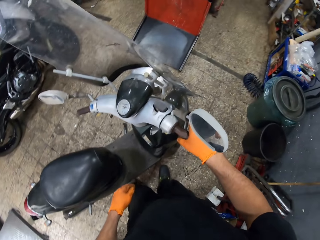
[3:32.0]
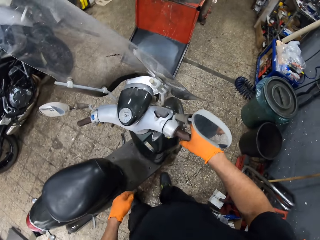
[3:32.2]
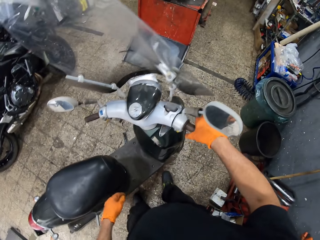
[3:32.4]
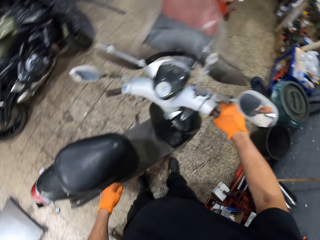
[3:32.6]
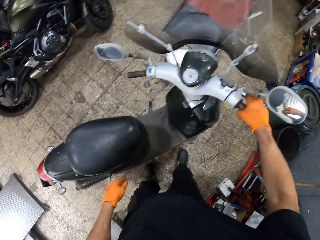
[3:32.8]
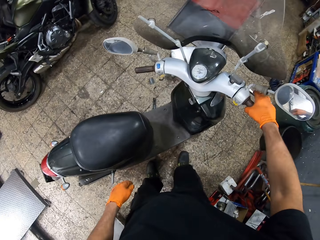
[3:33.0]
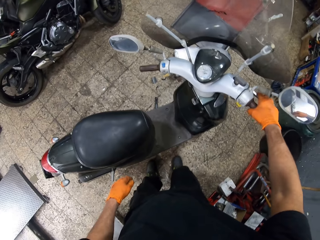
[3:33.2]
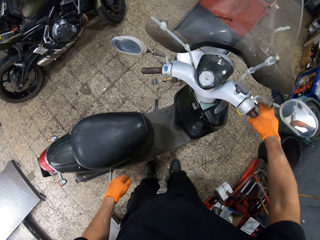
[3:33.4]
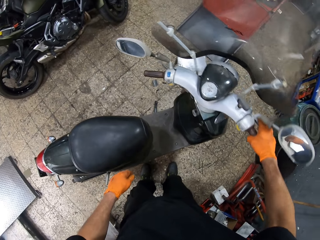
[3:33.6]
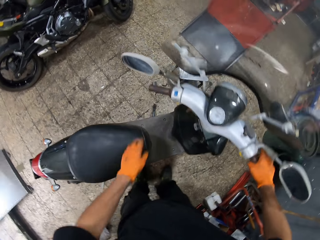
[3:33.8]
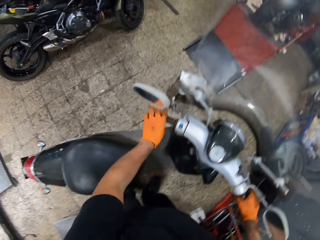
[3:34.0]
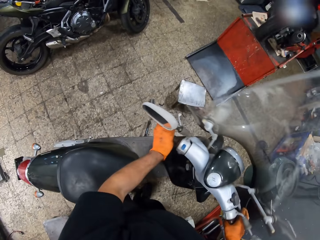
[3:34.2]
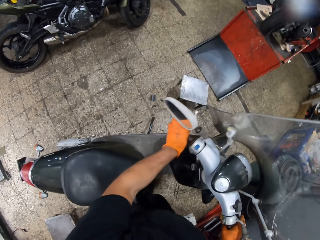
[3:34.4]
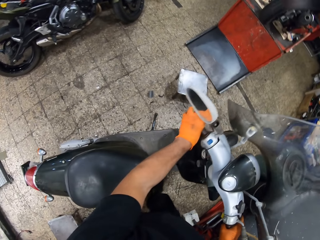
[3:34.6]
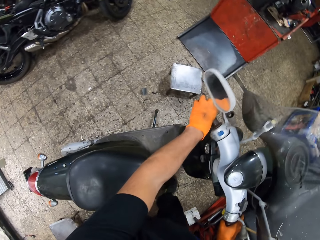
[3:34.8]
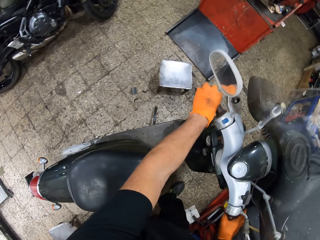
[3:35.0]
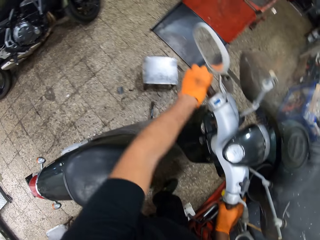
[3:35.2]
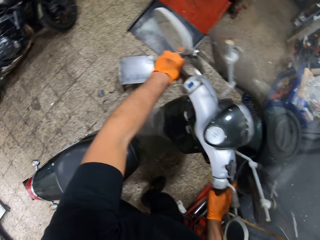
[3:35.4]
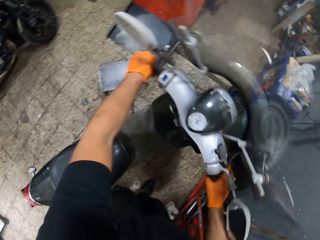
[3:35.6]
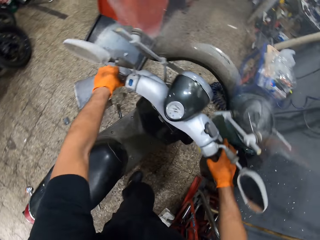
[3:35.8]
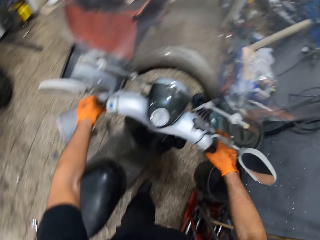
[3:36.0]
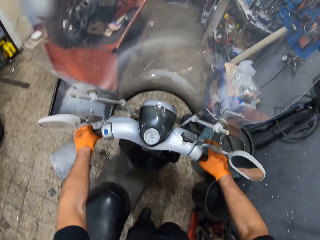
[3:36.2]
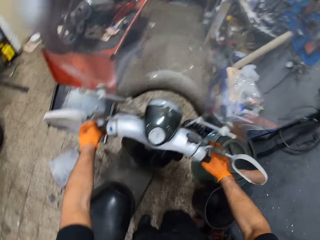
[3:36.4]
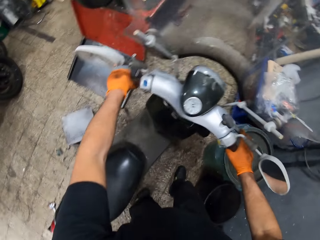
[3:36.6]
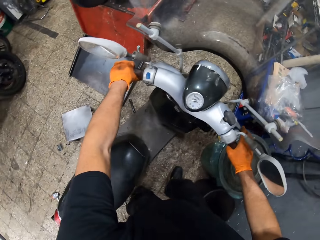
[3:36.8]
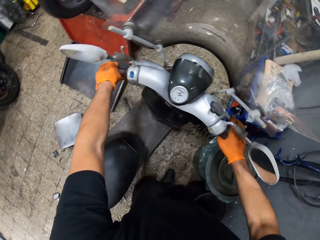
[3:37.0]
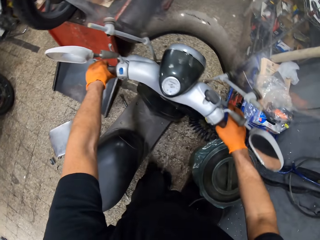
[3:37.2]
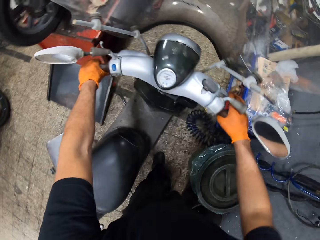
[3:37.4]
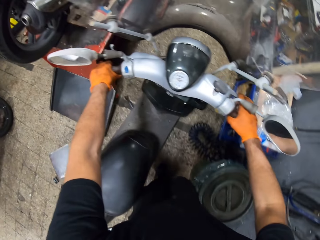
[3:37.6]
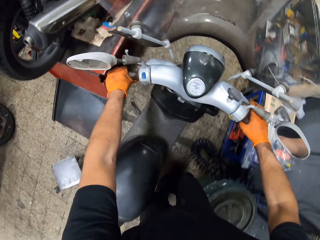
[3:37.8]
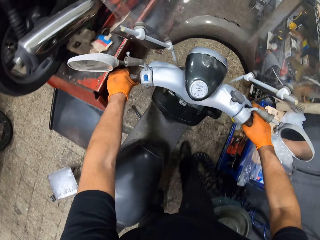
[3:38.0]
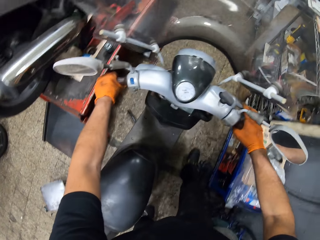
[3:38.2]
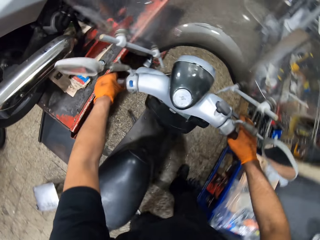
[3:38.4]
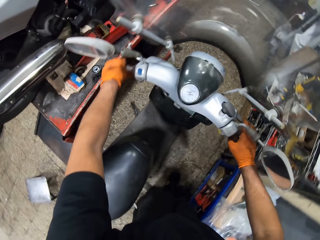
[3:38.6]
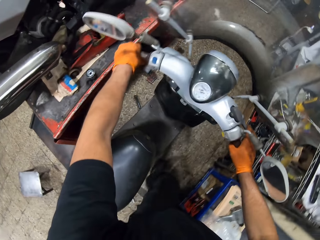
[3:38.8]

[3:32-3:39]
The camera wearer holds the handles. He places his right hand on the scooter bike hand grip. He moves the scooter bike with both hands to a spot in the workshop.

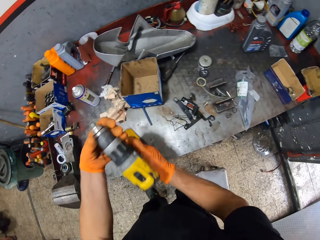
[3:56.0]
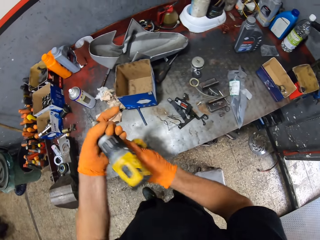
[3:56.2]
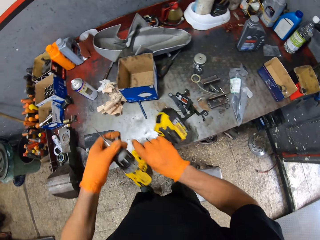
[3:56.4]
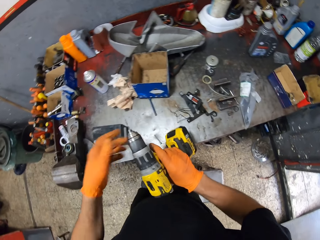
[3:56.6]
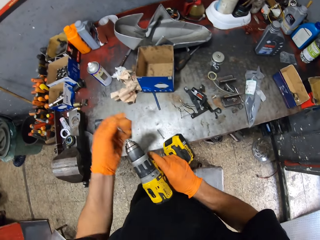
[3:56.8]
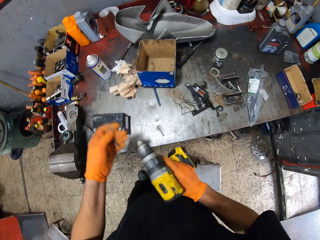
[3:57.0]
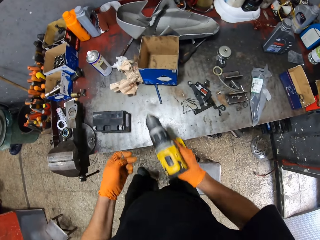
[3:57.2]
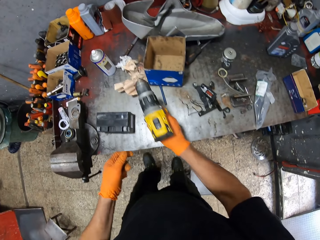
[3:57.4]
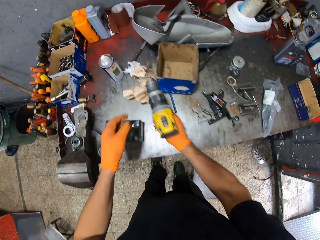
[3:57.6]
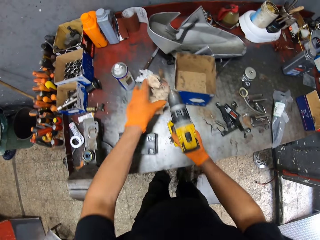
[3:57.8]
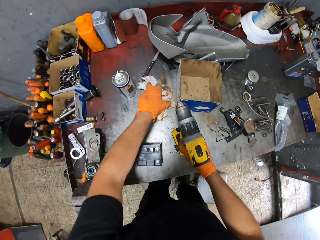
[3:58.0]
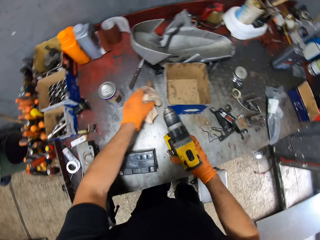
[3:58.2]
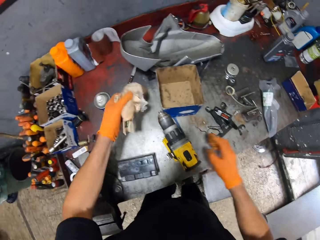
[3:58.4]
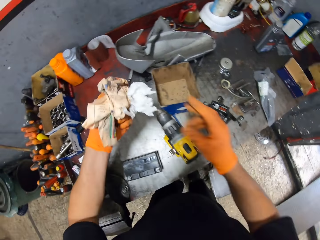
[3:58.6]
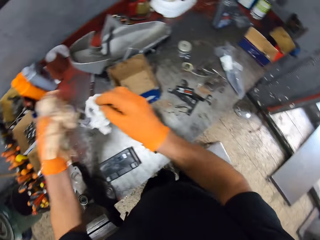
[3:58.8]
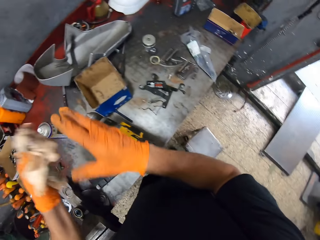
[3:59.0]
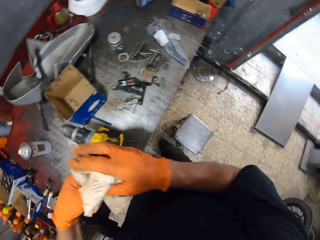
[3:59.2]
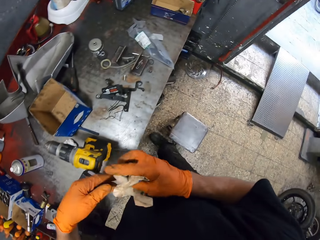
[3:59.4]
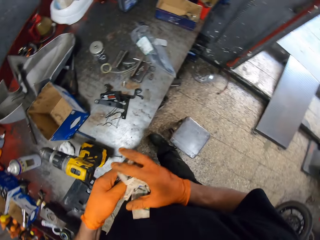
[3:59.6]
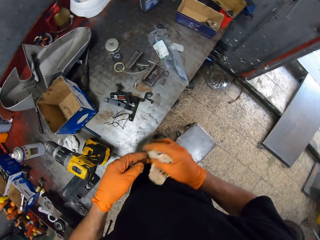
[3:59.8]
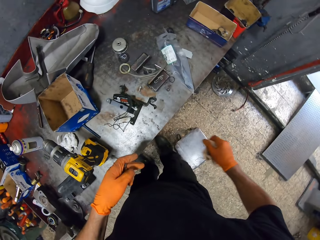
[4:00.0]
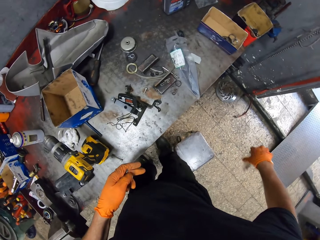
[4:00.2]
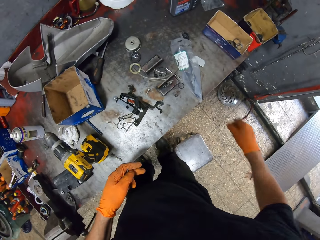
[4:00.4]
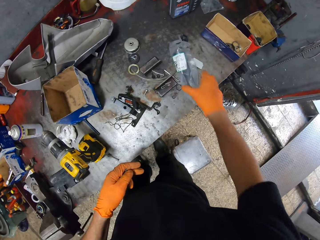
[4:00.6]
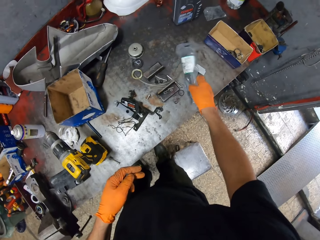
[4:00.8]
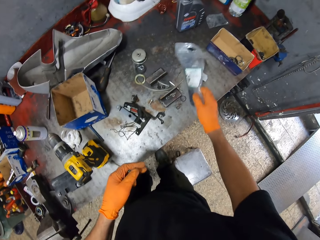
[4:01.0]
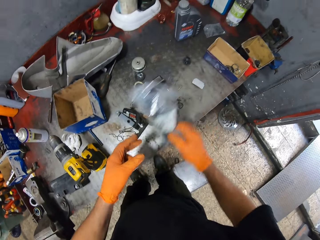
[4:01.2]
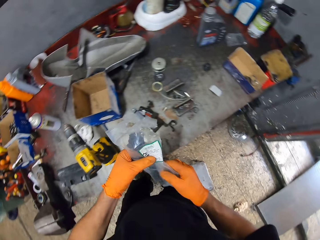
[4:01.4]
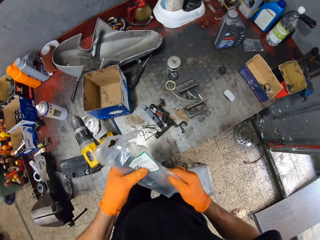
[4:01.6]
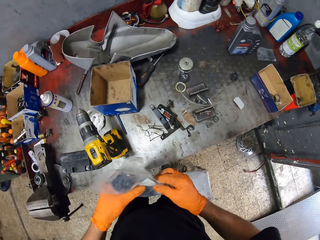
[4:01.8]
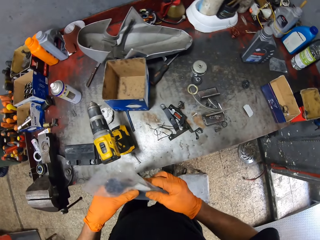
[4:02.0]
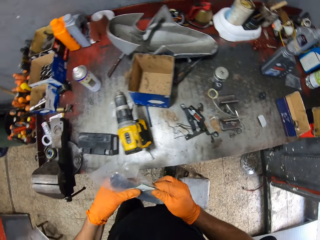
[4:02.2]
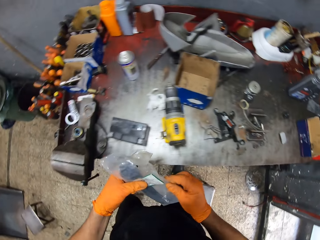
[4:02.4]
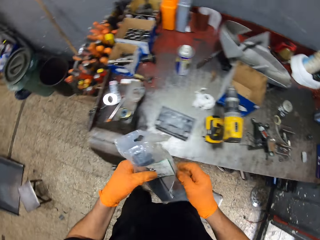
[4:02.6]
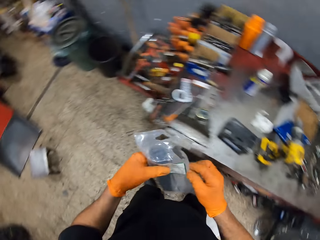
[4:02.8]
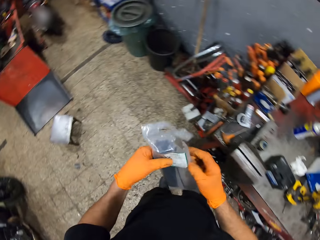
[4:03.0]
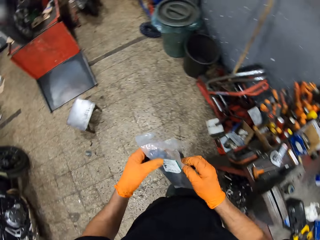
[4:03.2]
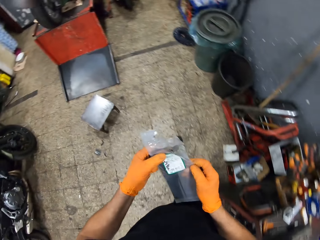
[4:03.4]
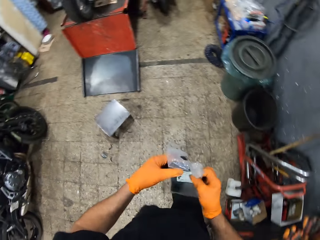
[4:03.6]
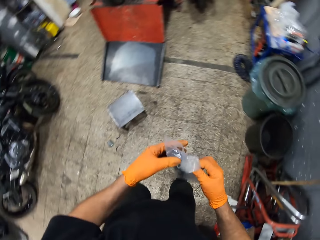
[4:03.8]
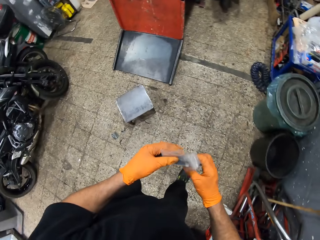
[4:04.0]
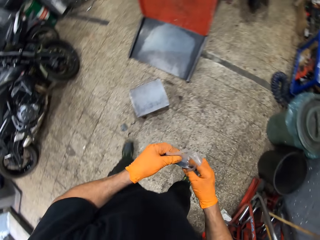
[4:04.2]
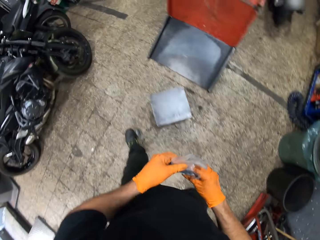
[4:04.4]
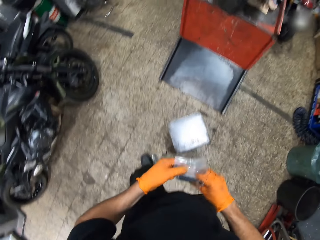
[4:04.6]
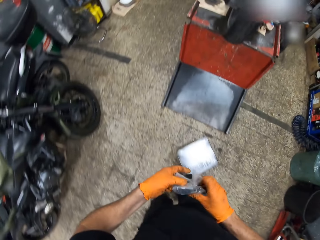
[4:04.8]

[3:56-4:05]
The camera wearer puts a screwdriver on the table. He loosens the drill driver or drill machine with both hands. He takes the drill driver. He removes the drill driver bit with his left hand. He picks up a waste paper on the table with his left hand. He drops the drill driver in his right hand on the table. He passes the waste paper in his left hand to his right hand. He throws the waste paper in his right hand on the floor. He picks up a plastic bag containing a tool with his right hand. He holds the plastic bag containing the tool with both hands. He moves towards a tool trolley.

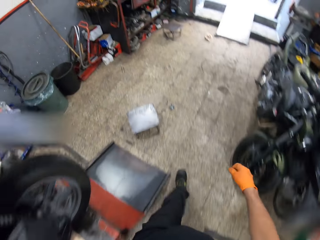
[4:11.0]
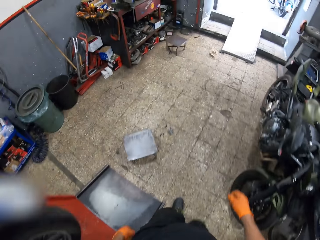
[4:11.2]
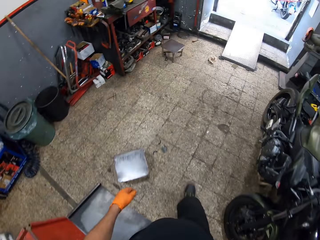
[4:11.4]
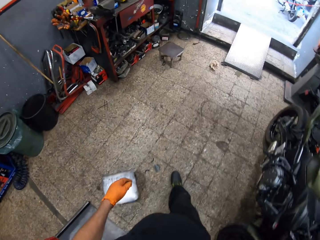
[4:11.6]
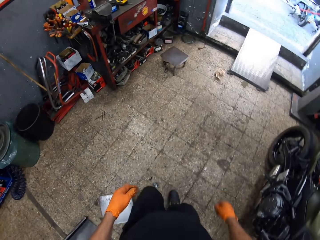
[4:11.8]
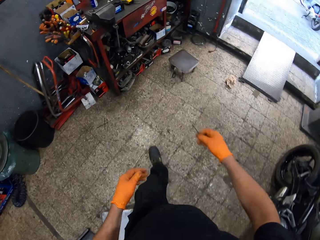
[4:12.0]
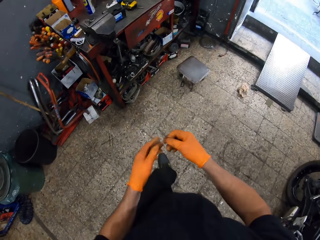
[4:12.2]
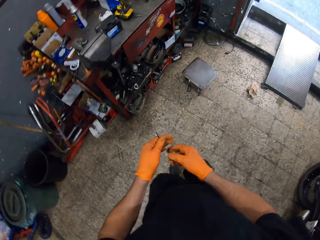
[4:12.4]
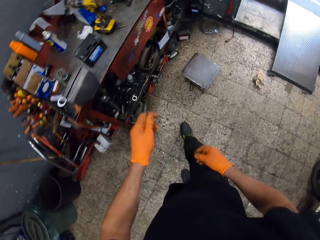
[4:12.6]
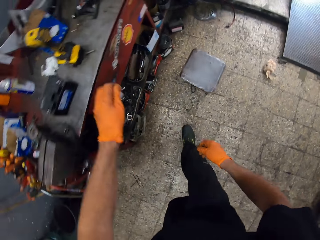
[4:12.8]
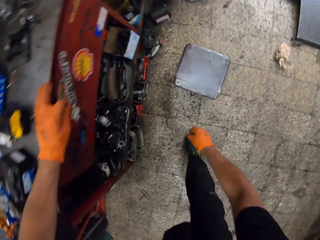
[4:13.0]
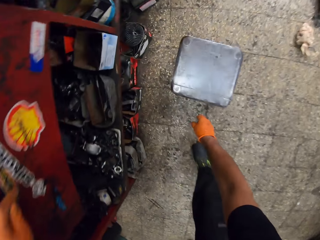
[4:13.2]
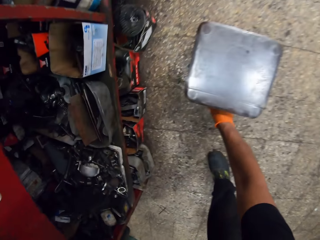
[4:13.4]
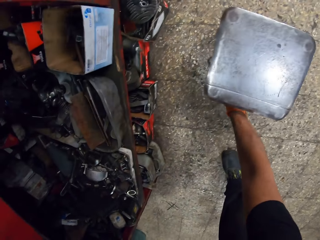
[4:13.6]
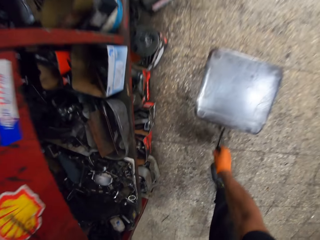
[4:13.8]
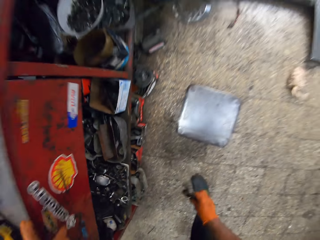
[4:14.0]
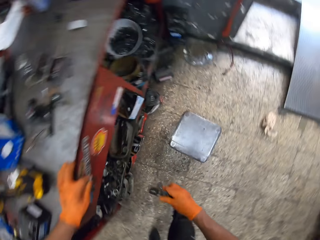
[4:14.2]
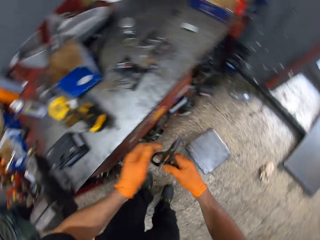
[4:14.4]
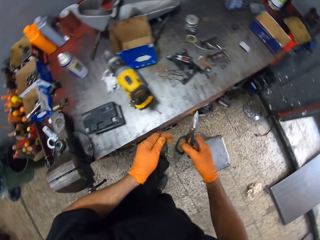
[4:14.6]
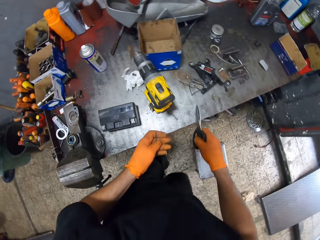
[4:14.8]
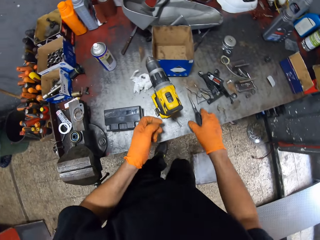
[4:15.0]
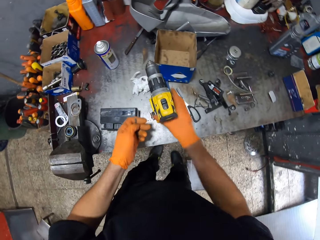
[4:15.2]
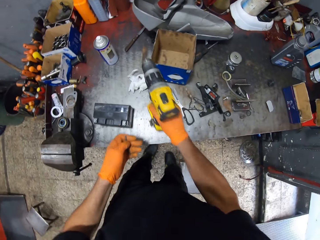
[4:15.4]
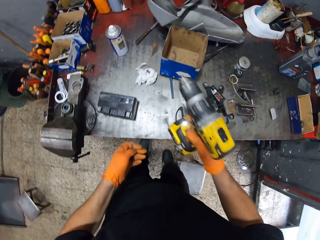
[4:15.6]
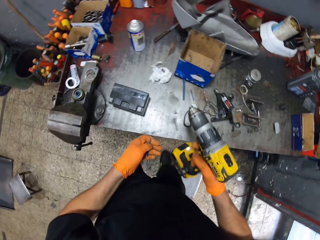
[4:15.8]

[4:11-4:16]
The camera wearer picks up a pair of scissors with his right hand. He puts his left hand on the table. He removes his left hand from the table. He drops the scissors in his right hand on the table. He takes the drill driver on the table with his right hand.
